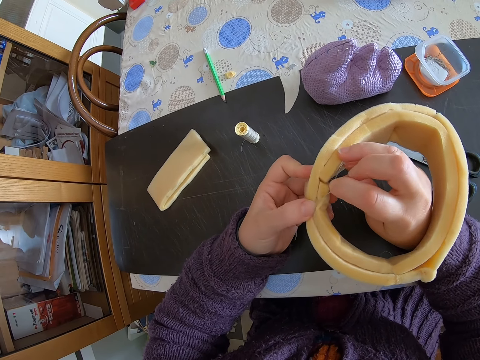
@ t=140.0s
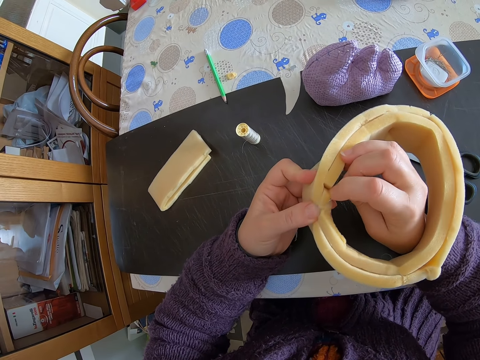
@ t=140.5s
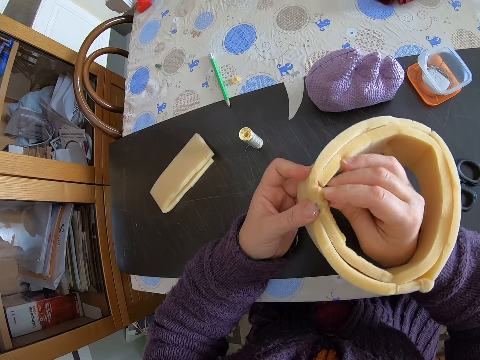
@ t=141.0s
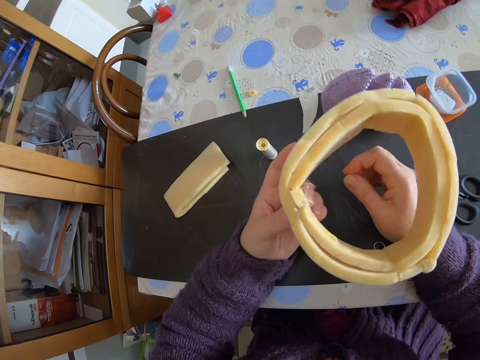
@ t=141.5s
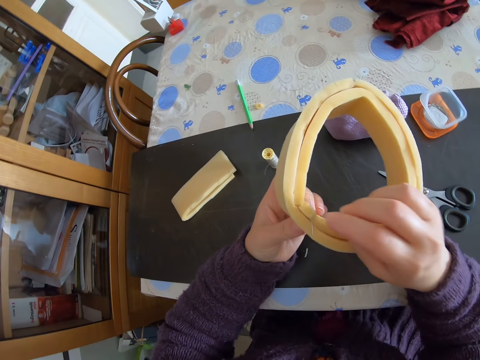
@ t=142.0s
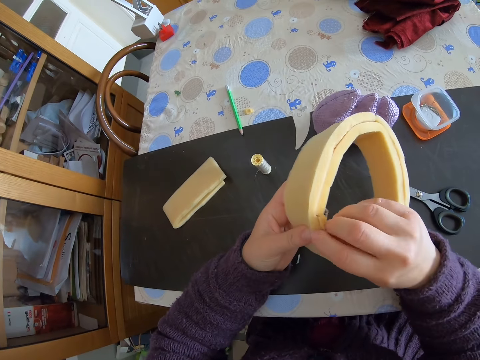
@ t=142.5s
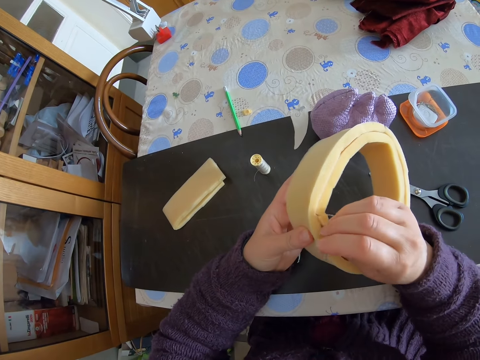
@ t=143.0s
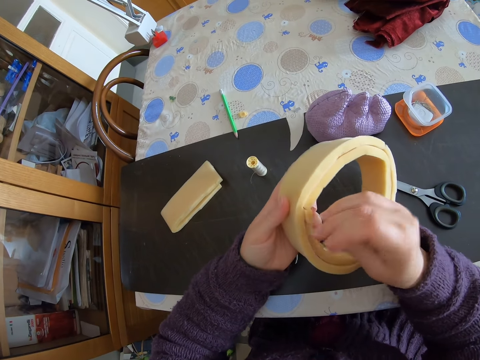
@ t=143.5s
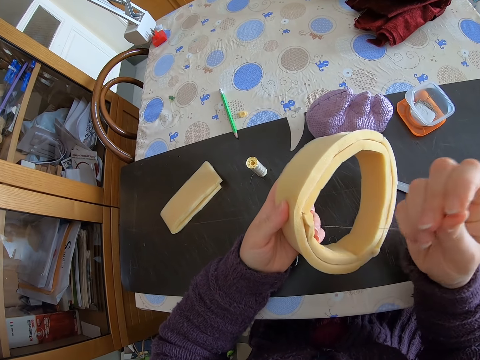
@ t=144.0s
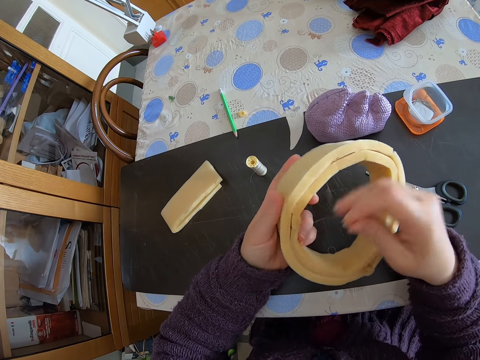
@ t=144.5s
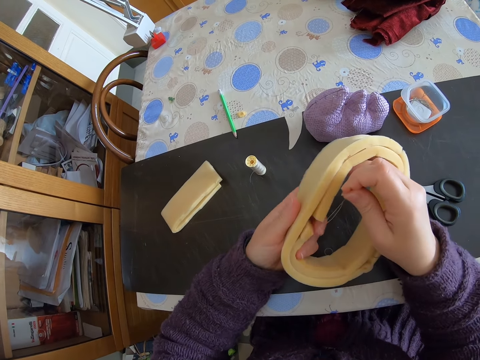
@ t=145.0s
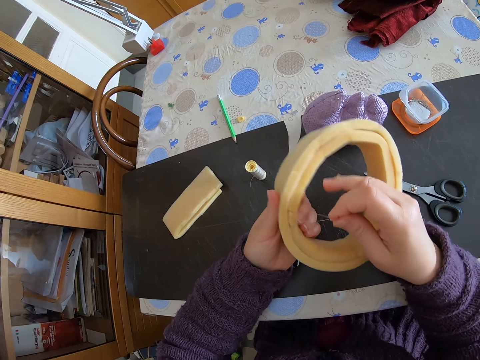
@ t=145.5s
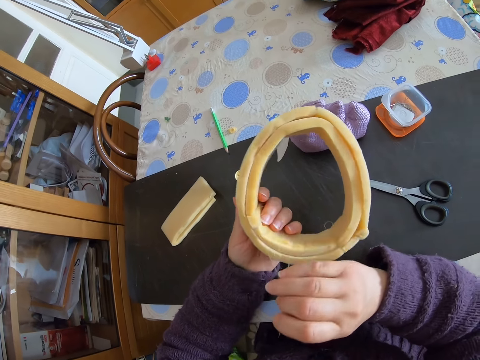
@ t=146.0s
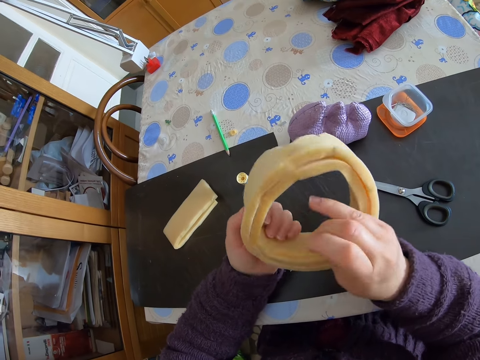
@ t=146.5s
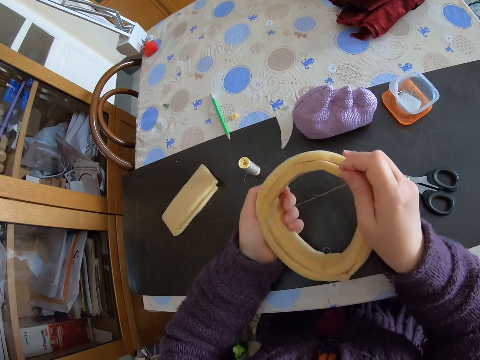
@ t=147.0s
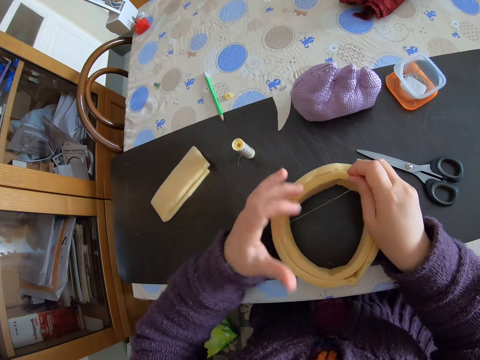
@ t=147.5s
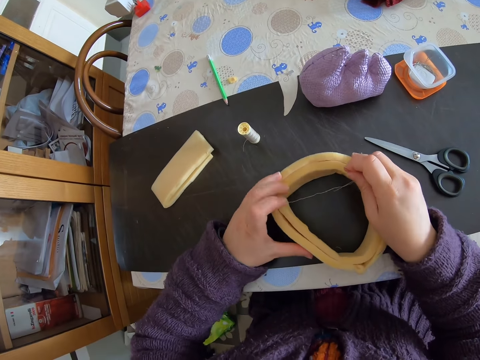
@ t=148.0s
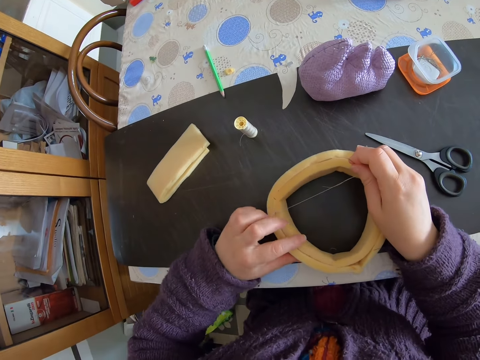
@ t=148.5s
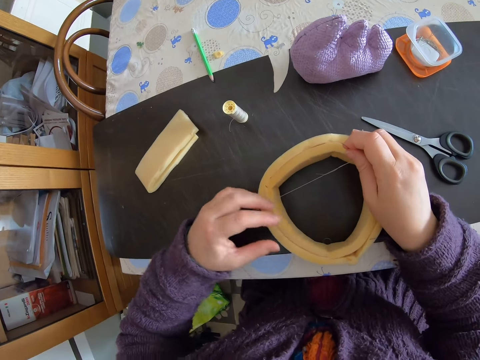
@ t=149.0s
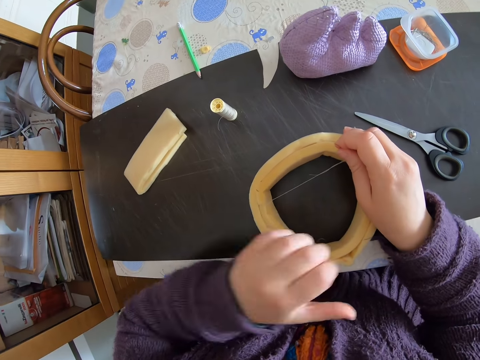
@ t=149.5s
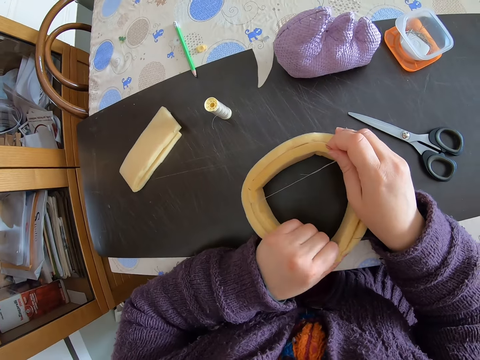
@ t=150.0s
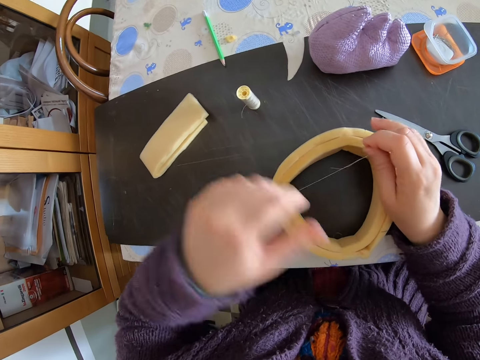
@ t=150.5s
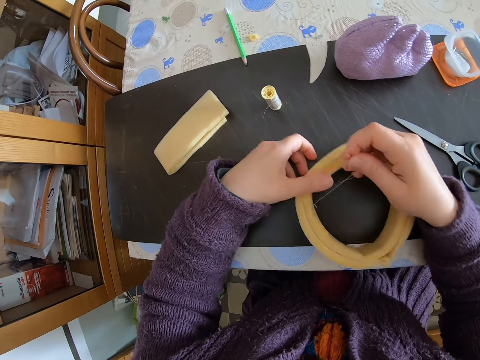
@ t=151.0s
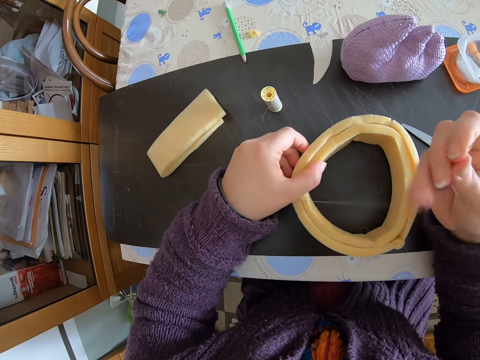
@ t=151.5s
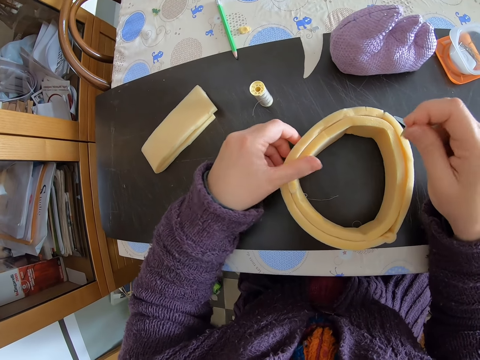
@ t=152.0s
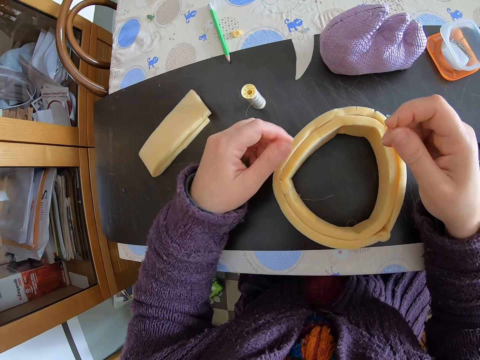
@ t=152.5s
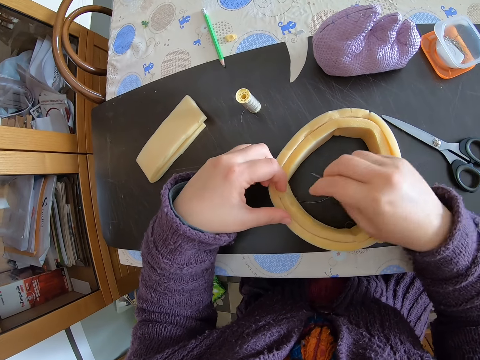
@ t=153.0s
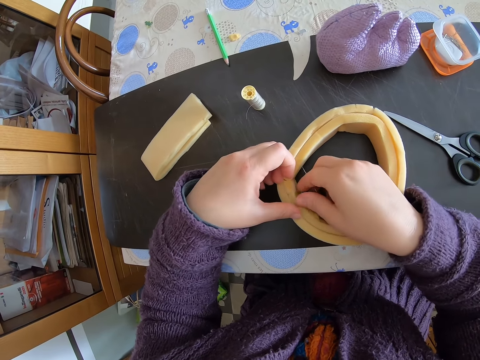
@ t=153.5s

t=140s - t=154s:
The camera wearer stitches the flexible foam. They move their hand. They pull the sewing needle. They tighten the sewing string. They hold the flexible foam. They pull the sewing string. They hold the flexible foam. They place the round shaped flexible foam on the table. They adjust the round shaped foam on the table. They hold the flexible foam. They lift their hand. They hold the flexible foam. They lift their hand. They hold the flexible foam. They pull the sewing string. They cut the sewing string.

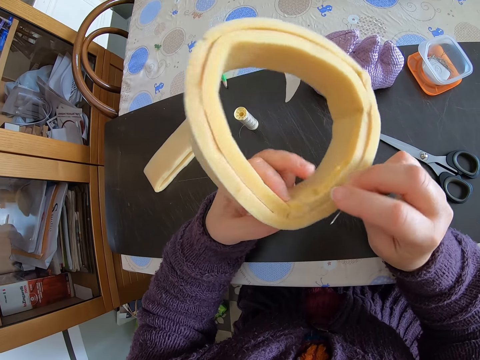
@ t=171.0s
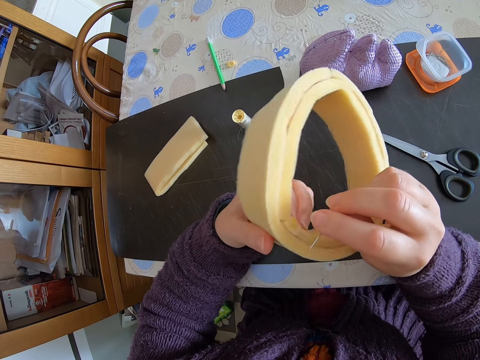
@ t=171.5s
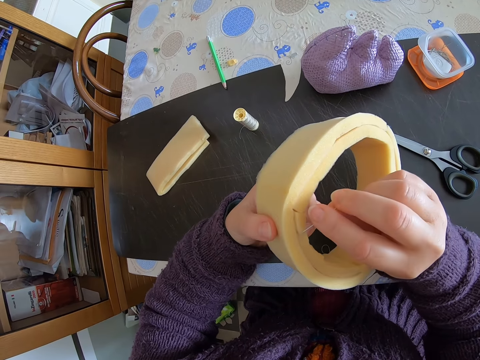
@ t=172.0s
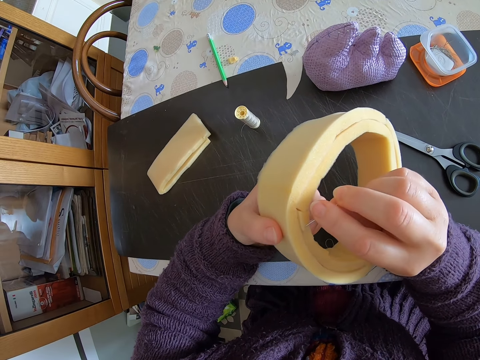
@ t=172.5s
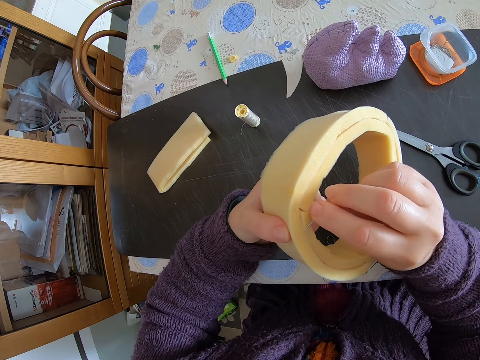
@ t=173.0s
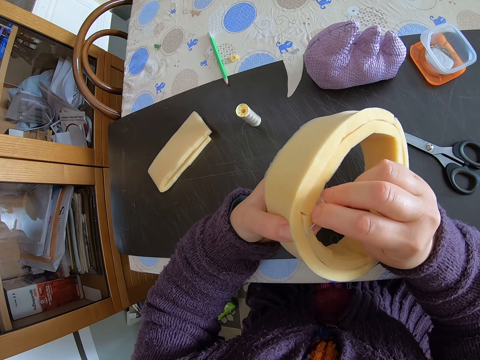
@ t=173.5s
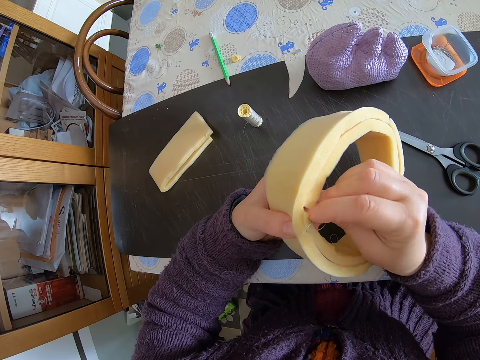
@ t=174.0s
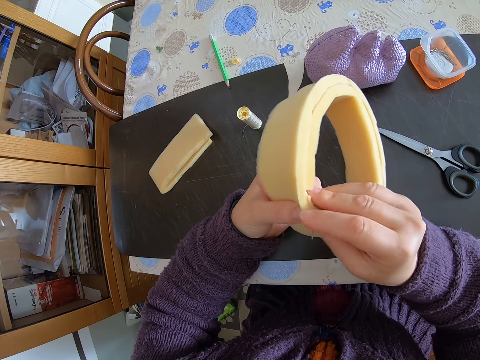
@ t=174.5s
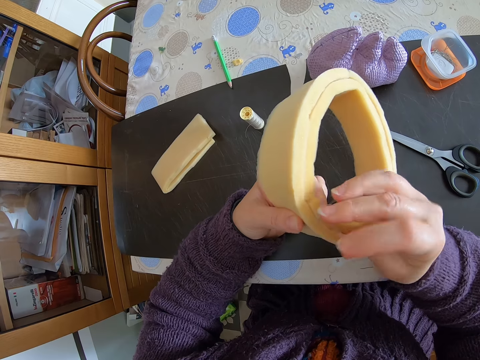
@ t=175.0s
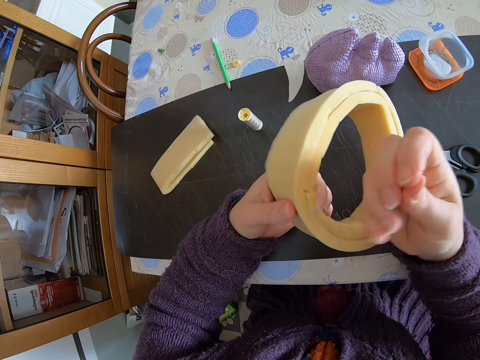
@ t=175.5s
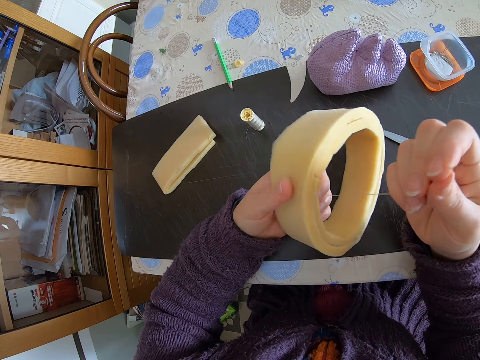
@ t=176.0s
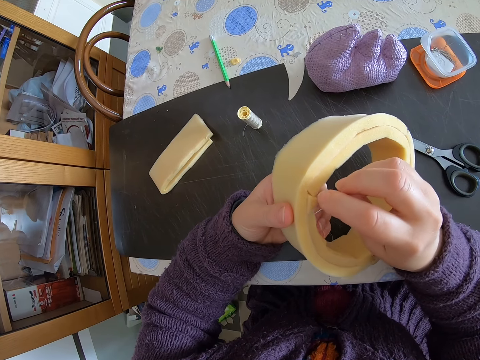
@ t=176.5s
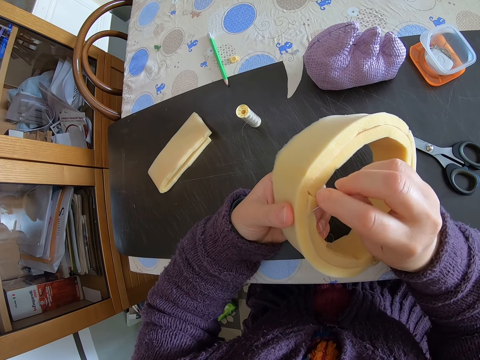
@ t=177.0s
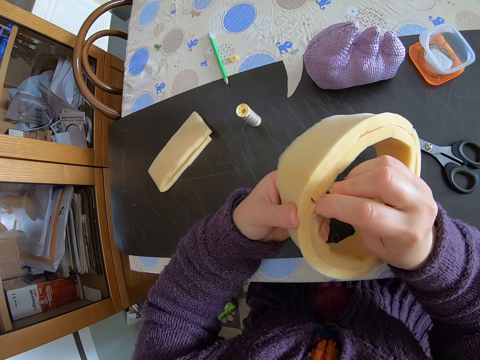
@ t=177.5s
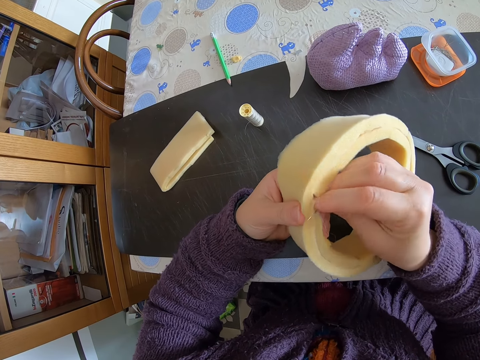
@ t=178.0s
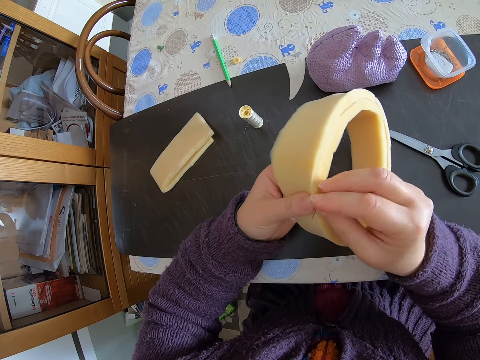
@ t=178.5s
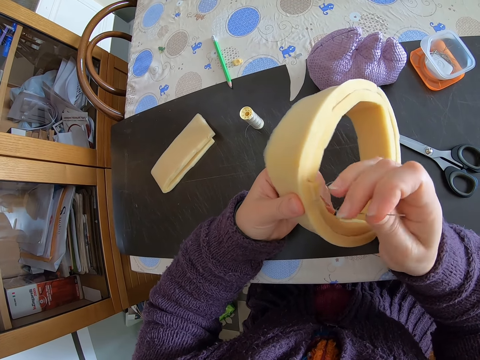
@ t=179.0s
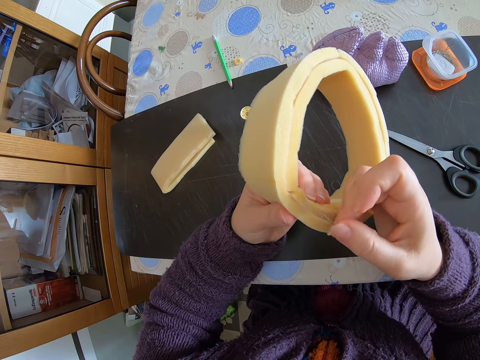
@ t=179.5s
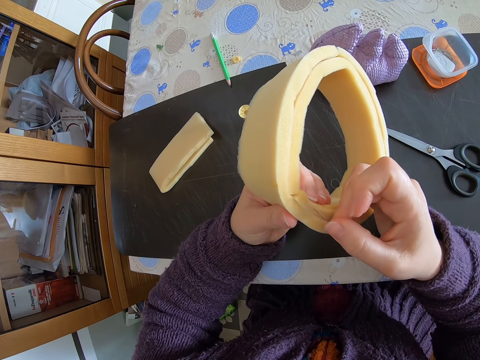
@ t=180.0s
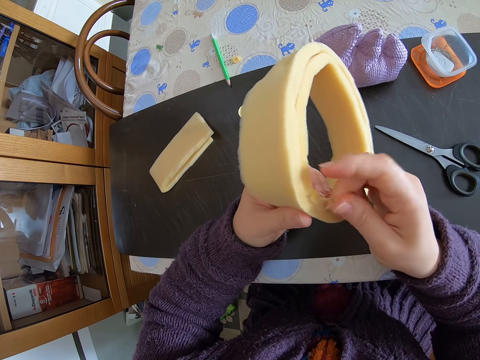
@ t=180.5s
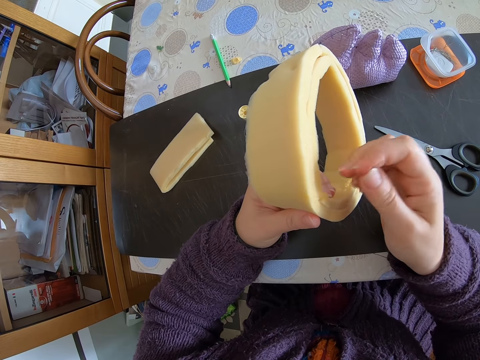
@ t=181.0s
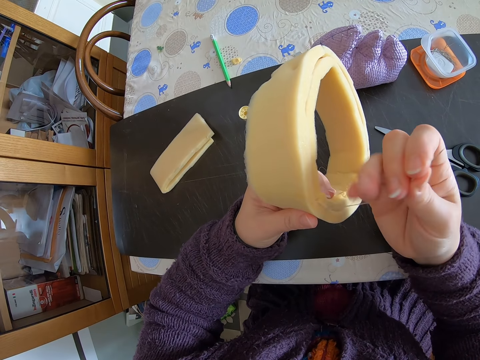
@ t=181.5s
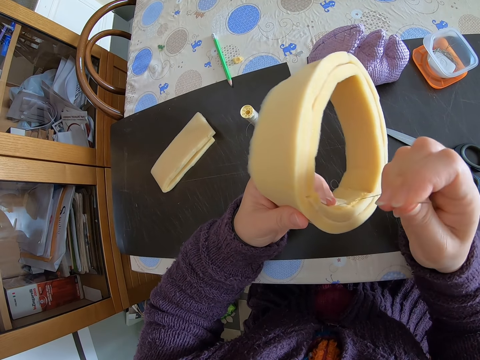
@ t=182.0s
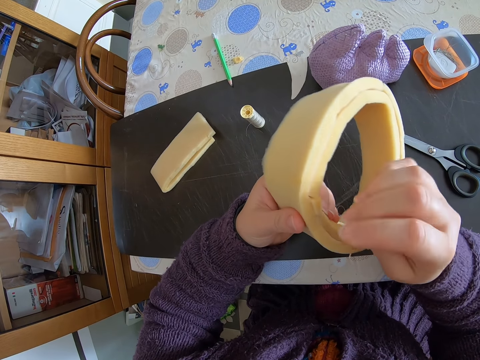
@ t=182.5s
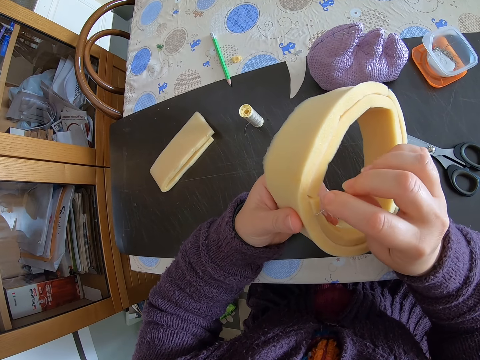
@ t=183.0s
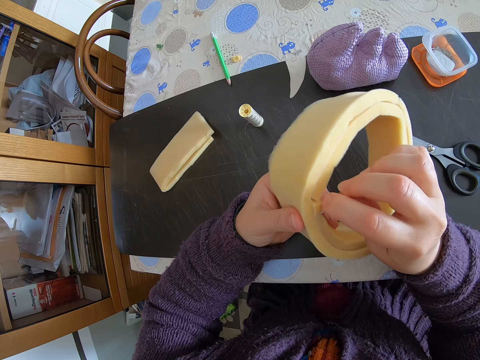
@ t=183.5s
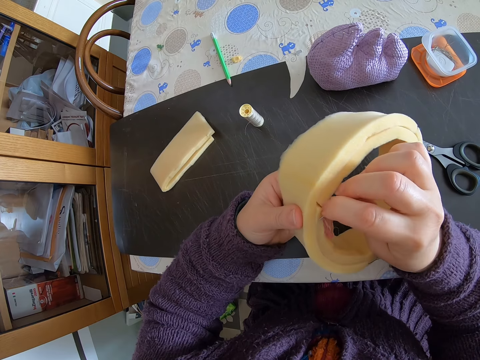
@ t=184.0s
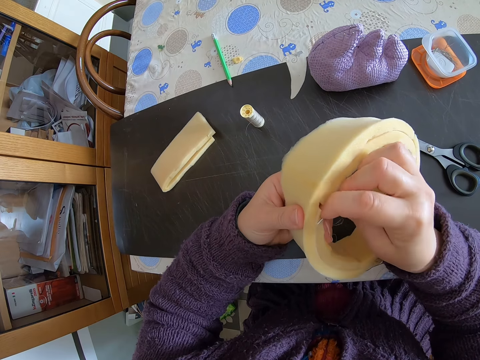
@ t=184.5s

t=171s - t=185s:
The camera wearer tilts the flexible foam. They stitch the flexible foam. They hold the sewing needle. They pull the sewing string. They stitch the flexible foam. They hold the sewing needle. They pull the sewing string. They stitch the flexible foam. They pull the sewing string.
